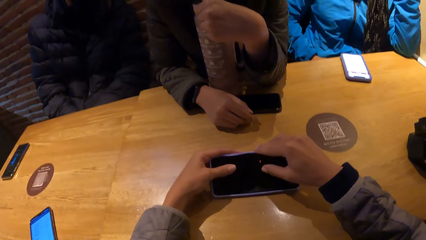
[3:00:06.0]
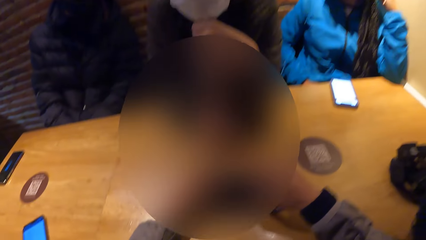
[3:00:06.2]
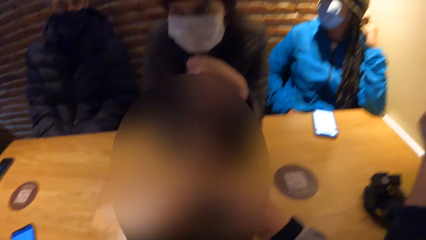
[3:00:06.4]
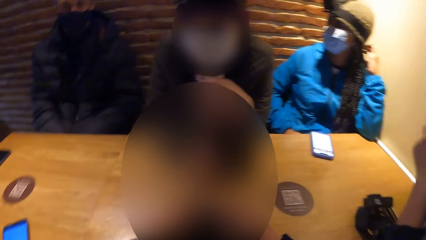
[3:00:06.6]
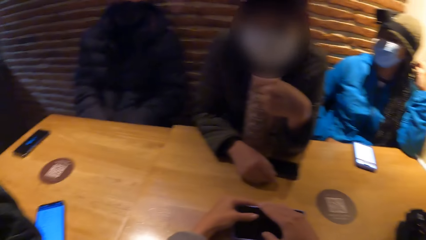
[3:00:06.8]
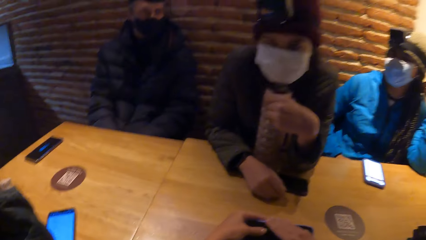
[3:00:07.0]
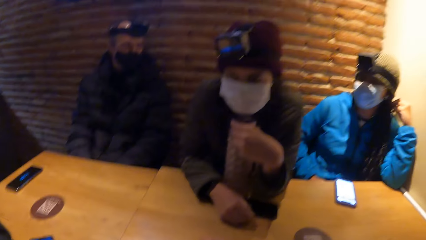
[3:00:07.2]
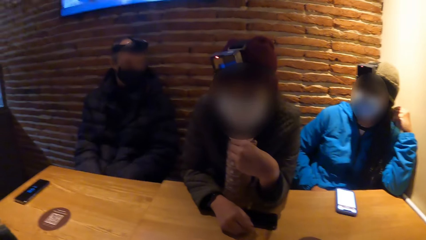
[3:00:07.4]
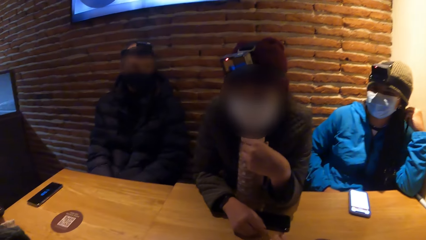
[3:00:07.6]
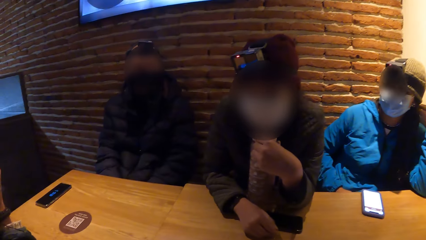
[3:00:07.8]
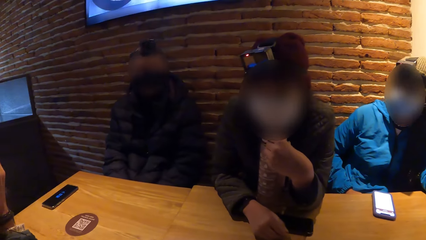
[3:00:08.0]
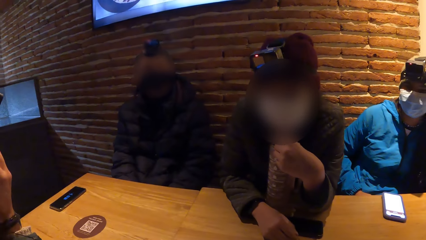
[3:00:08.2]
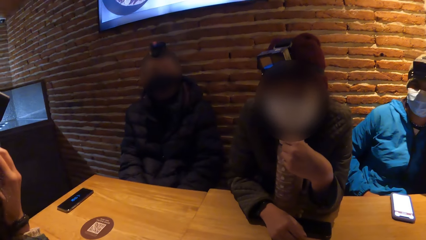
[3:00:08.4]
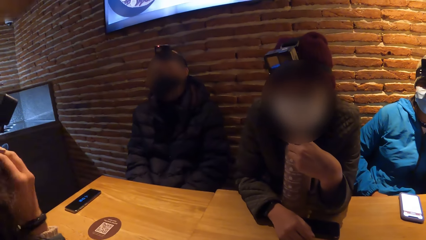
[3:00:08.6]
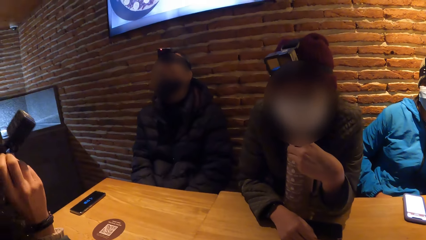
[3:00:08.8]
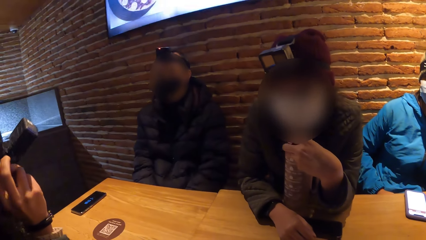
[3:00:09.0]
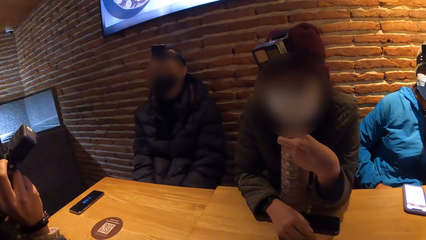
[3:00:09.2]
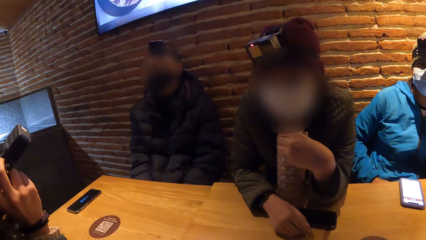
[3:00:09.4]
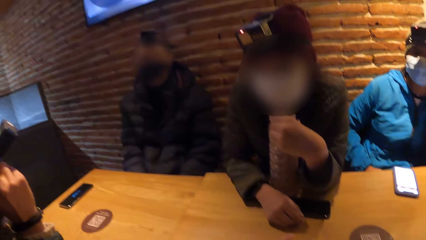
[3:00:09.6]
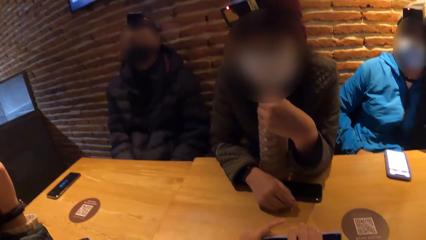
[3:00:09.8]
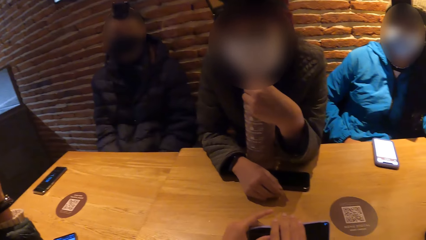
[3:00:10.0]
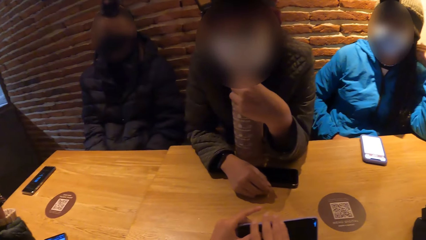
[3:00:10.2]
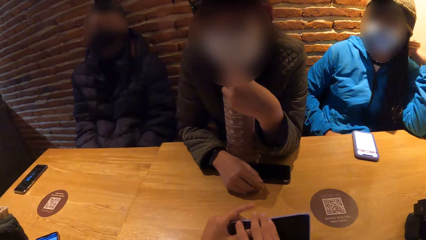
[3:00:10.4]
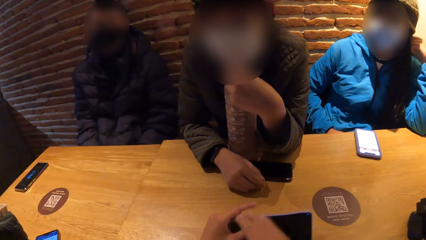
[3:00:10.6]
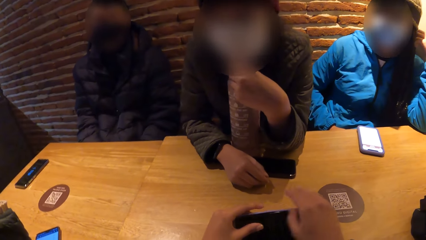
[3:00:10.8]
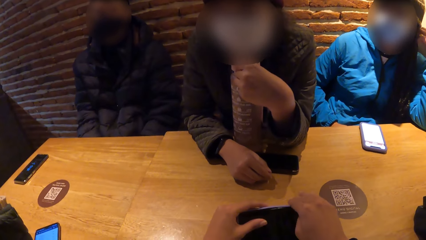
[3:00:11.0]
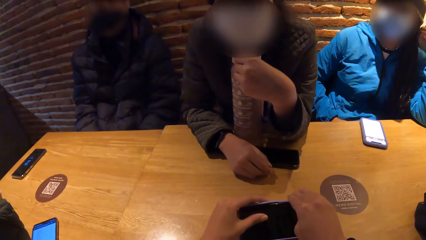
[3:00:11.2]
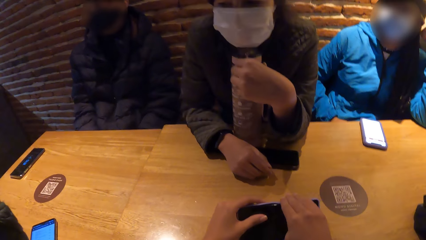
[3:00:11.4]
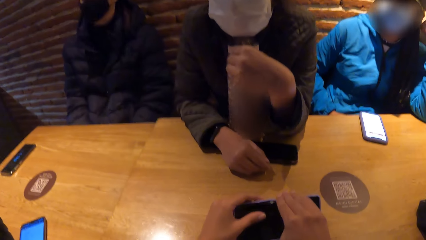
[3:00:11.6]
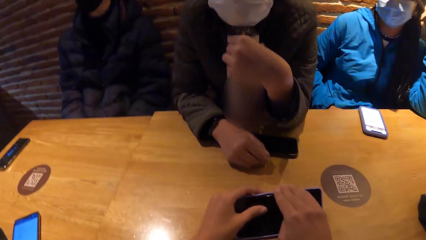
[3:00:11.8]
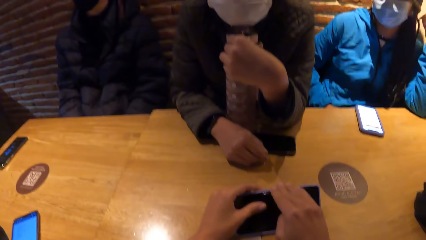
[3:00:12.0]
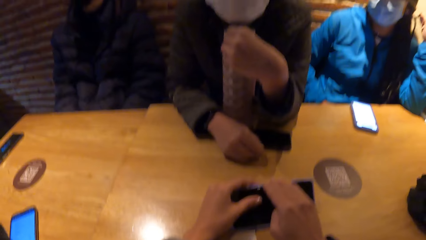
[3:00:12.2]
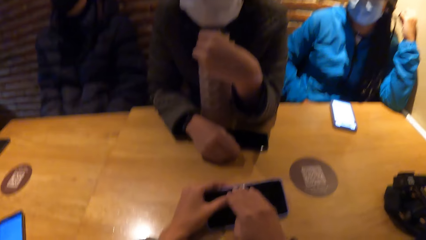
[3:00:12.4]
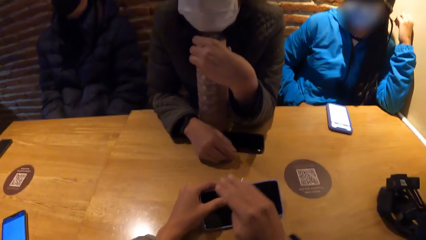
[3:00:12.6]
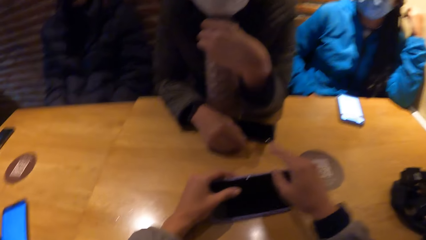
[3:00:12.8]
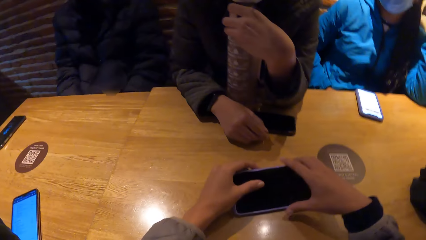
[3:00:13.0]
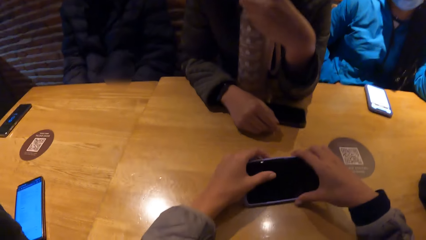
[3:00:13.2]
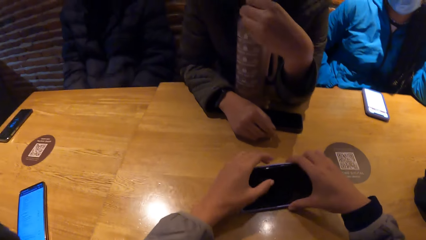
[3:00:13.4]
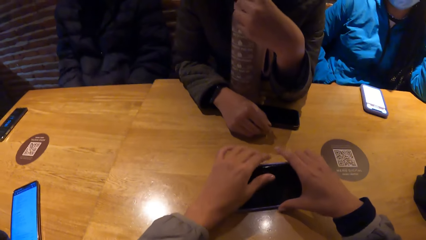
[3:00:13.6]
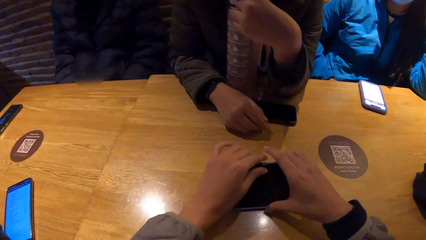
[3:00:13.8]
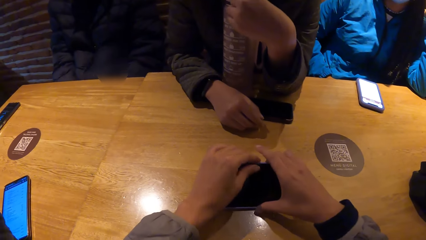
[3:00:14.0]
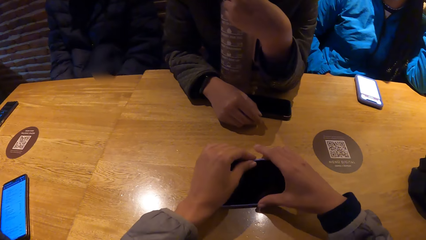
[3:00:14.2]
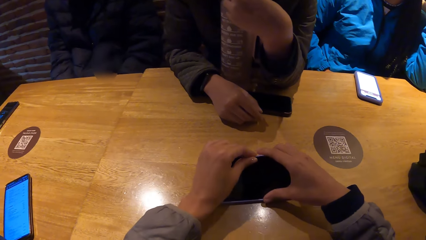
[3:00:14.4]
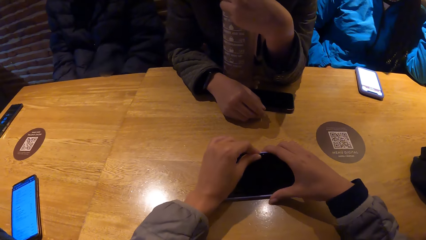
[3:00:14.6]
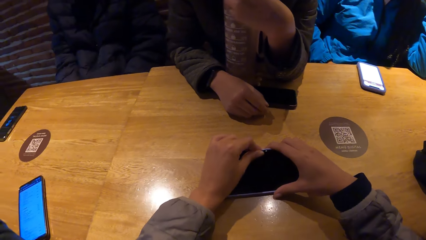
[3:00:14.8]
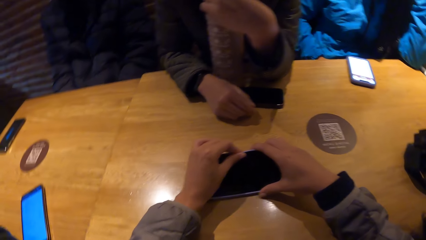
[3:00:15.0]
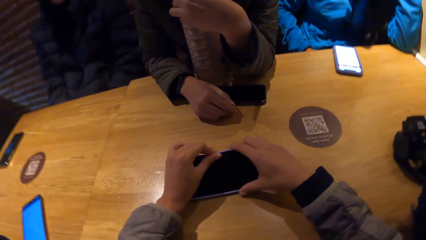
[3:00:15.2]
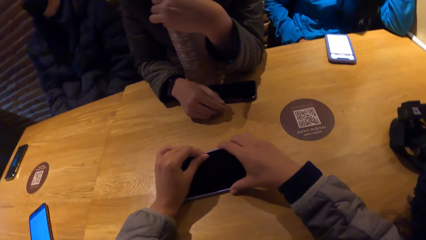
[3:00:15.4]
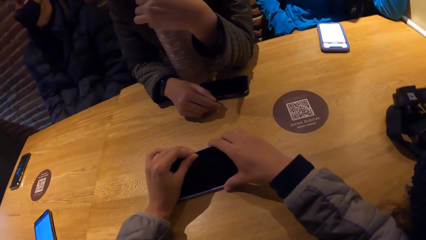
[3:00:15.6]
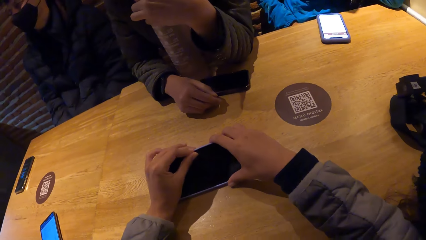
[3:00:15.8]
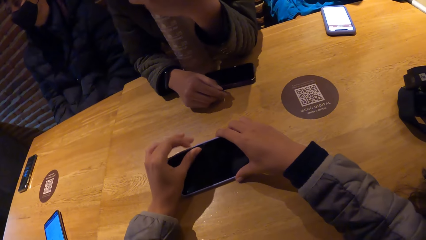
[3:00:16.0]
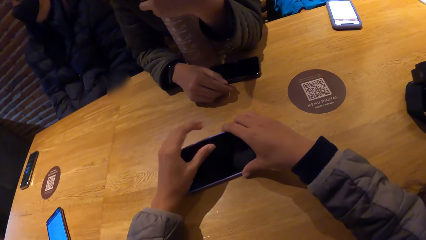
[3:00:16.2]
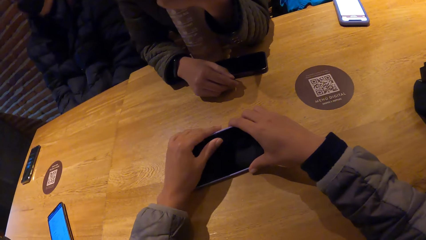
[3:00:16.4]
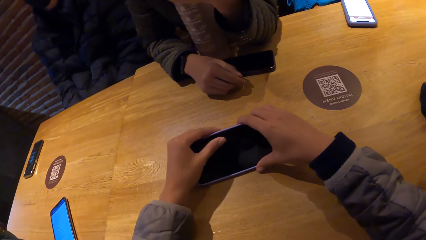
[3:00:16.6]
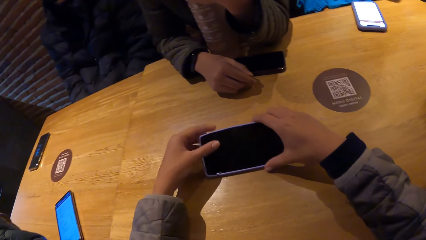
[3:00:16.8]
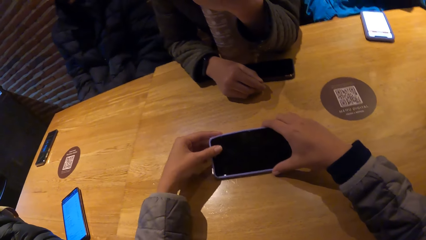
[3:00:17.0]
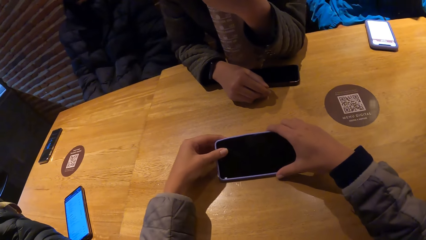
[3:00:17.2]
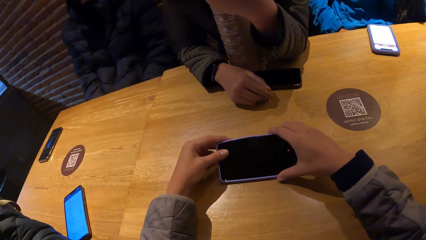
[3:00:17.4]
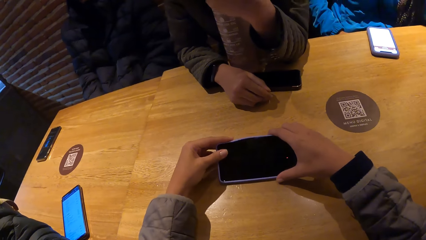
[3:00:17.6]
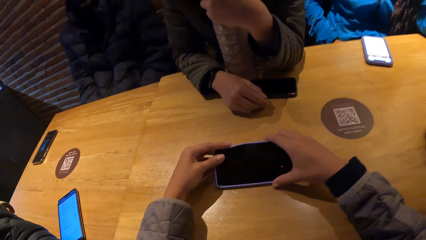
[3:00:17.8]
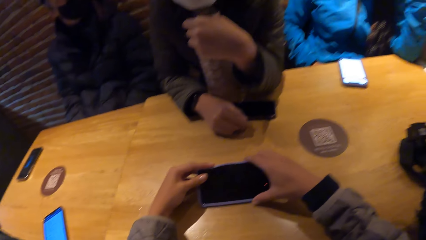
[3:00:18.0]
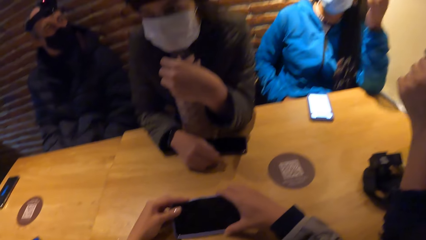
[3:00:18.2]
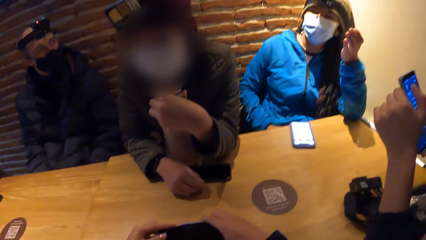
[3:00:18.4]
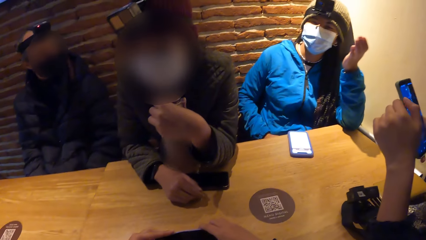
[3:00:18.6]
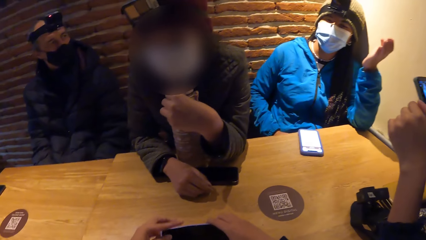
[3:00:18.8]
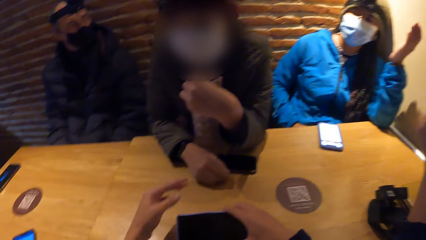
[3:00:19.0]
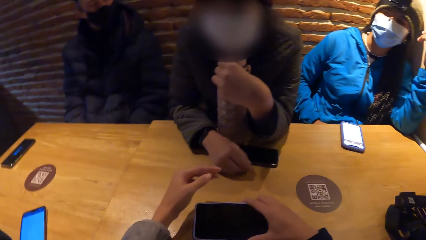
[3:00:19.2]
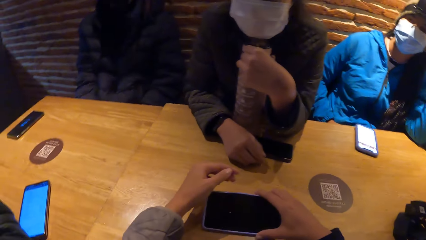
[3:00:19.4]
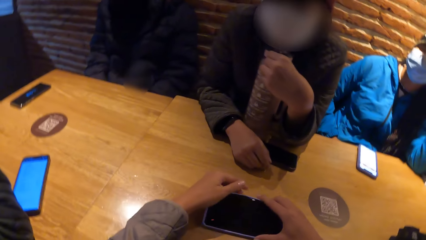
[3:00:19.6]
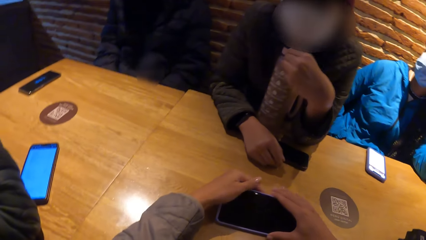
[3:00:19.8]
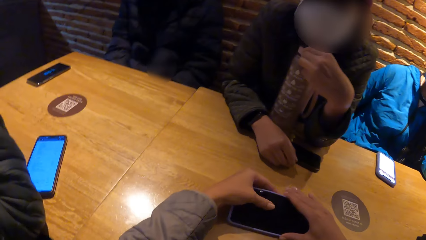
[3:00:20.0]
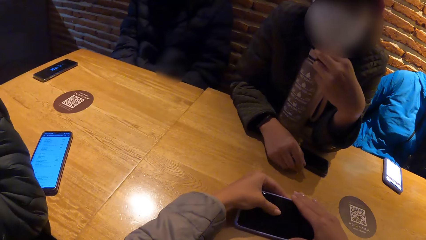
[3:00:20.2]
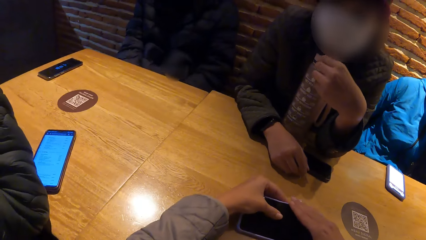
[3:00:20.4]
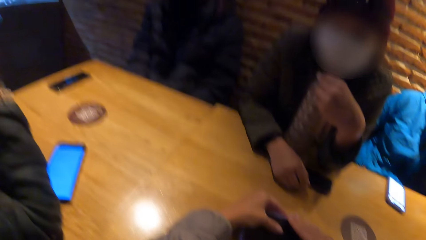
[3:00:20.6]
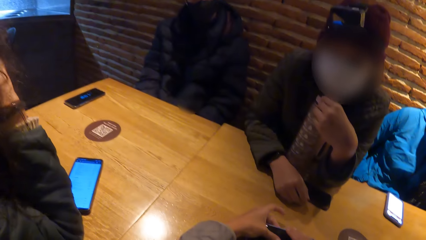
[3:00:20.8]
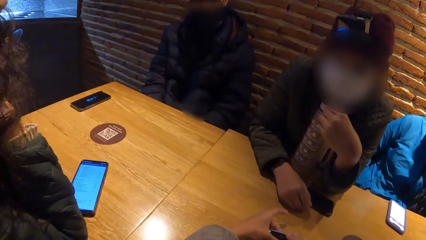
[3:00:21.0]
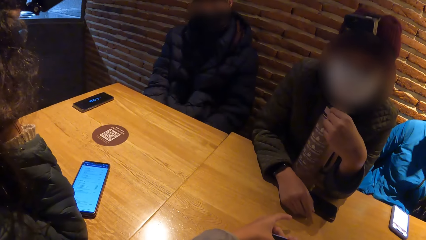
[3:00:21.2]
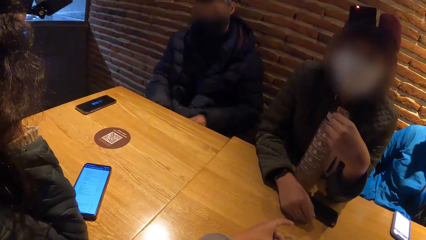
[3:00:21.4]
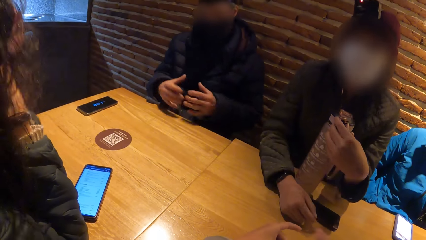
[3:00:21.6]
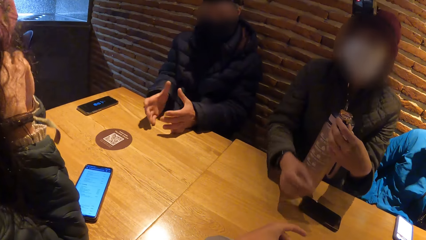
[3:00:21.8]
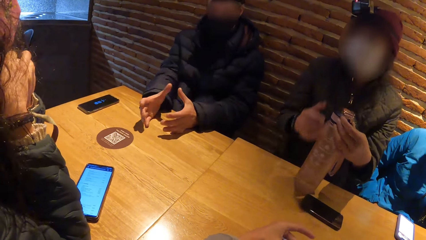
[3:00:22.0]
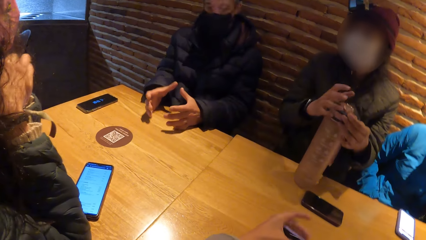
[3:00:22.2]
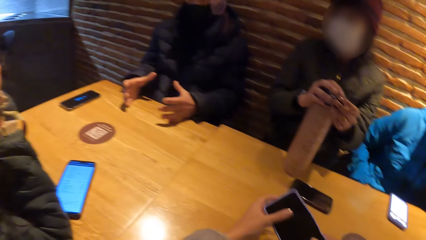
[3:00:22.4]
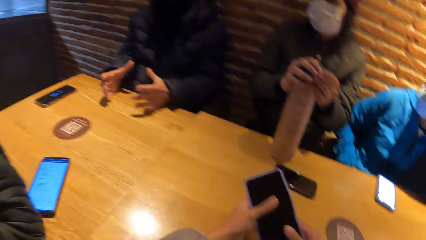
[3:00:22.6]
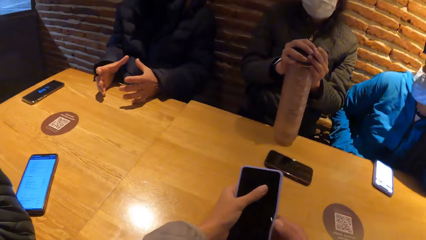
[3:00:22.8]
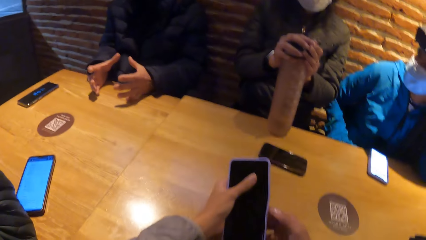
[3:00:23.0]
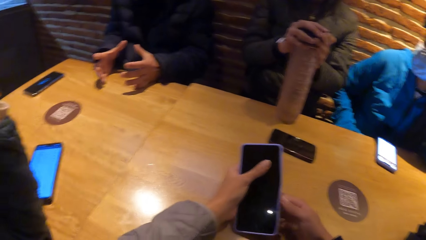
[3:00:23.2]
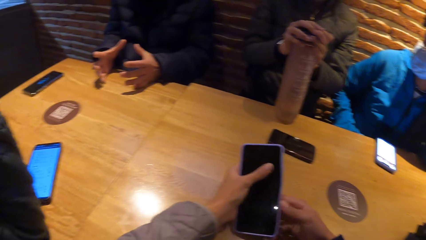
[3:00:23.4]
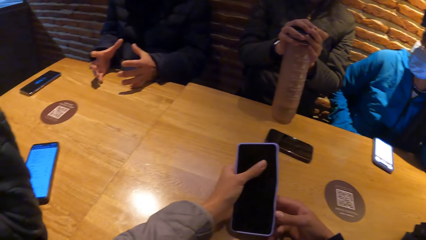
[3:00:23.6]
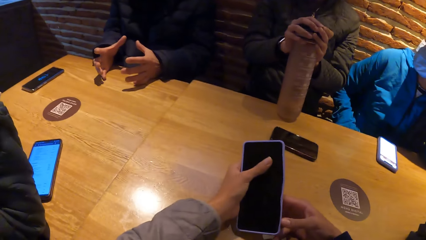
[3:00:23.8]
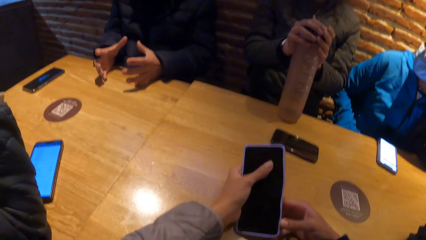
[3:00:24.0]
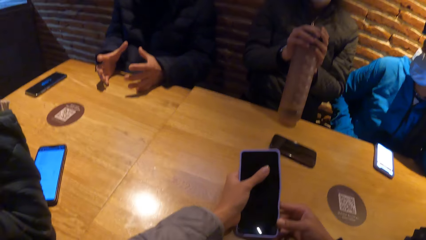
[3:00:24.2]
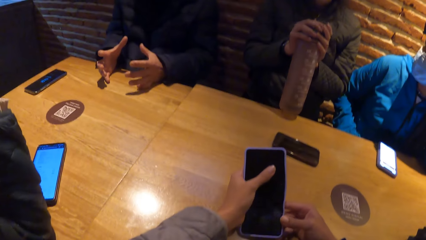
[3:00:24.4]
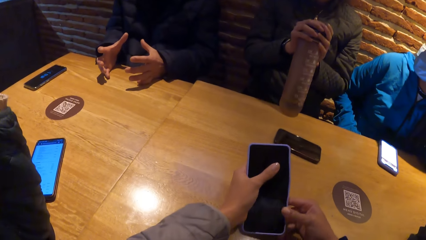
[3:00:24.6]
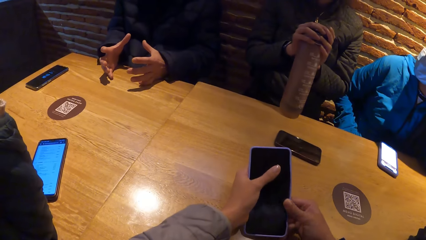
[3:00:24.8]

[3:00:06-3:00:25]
The woman touches her camera with her right hand. The camera wearer holds the phone on the table with both hands. Another woman interacts with the camera wearer. The man interacts with the camera wearer, the second woman and two other women.
